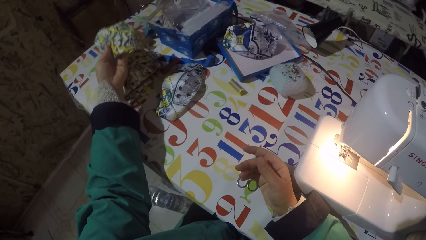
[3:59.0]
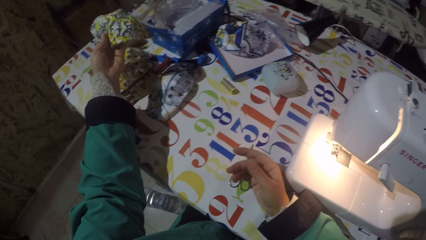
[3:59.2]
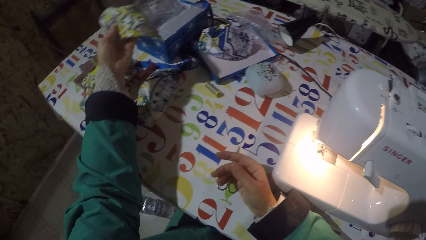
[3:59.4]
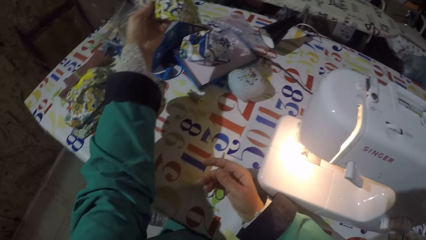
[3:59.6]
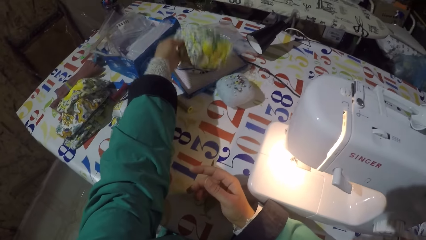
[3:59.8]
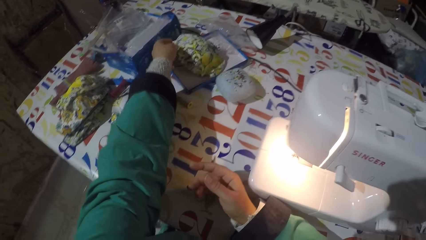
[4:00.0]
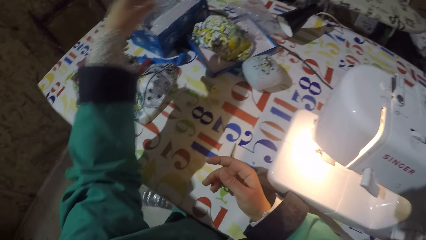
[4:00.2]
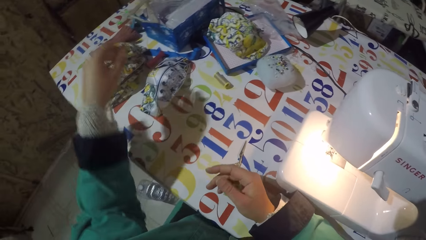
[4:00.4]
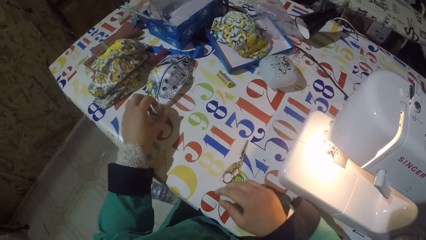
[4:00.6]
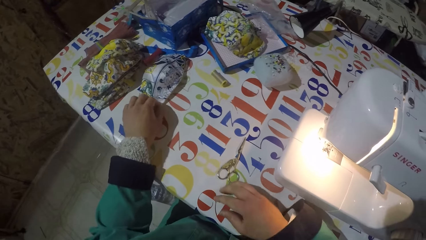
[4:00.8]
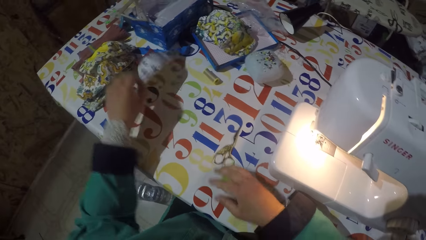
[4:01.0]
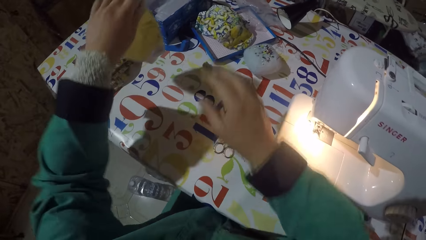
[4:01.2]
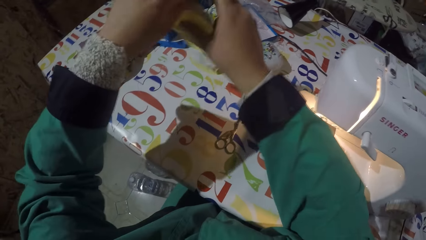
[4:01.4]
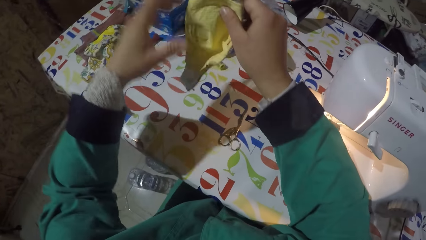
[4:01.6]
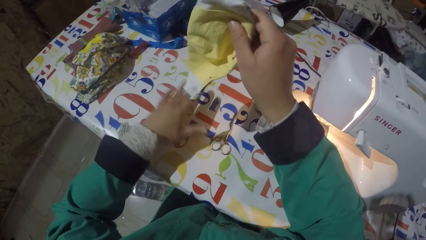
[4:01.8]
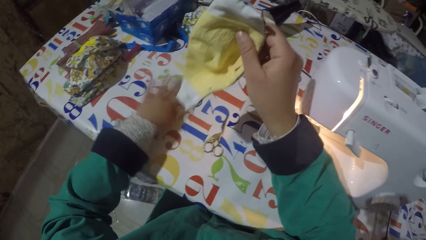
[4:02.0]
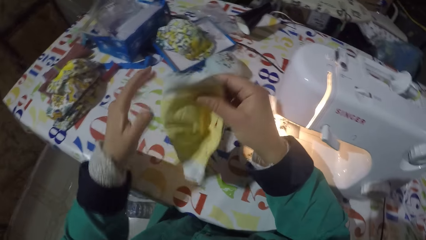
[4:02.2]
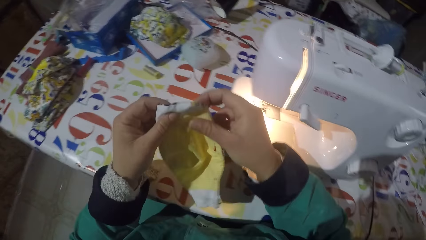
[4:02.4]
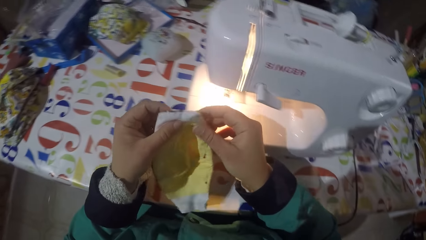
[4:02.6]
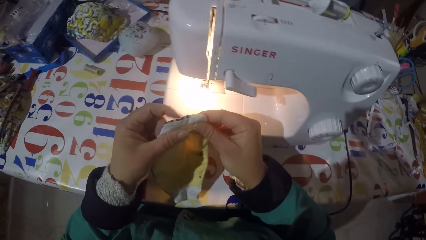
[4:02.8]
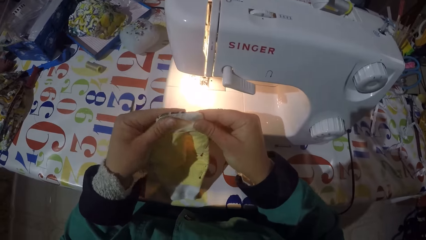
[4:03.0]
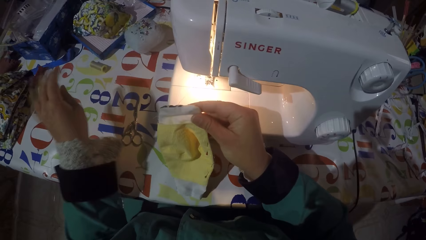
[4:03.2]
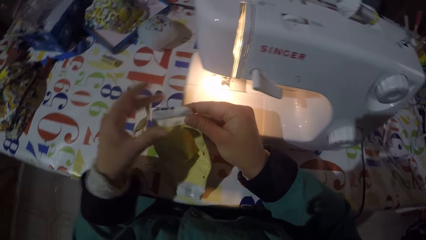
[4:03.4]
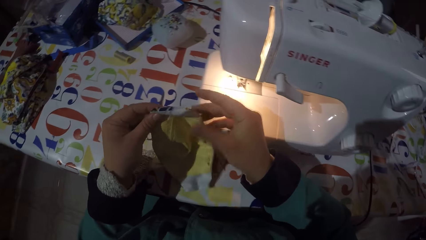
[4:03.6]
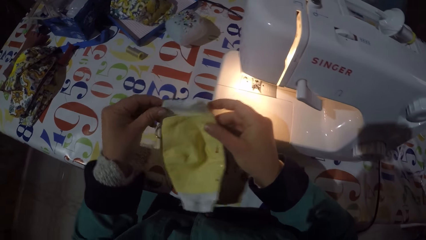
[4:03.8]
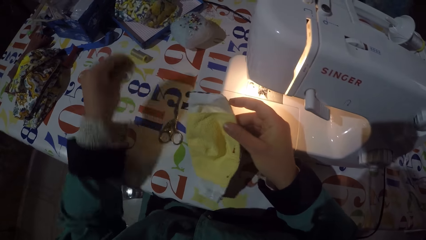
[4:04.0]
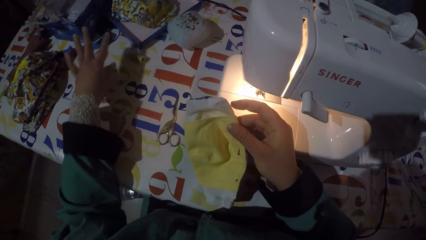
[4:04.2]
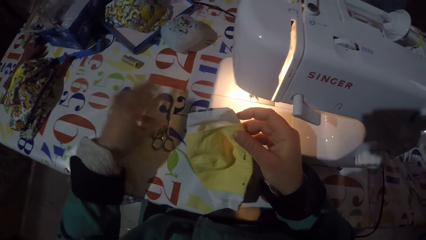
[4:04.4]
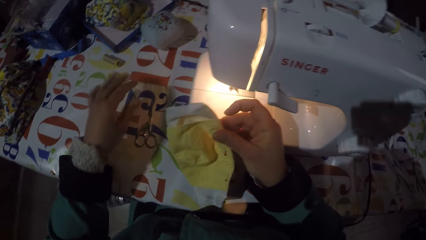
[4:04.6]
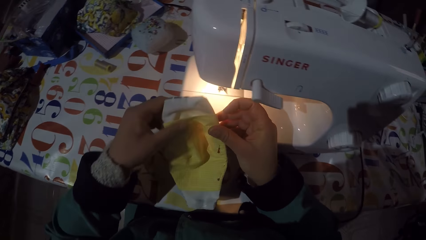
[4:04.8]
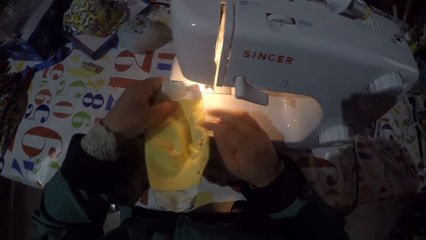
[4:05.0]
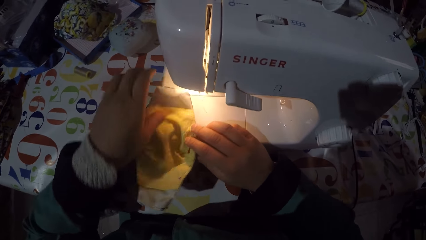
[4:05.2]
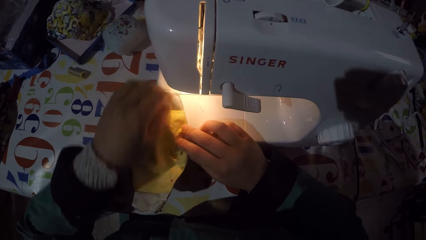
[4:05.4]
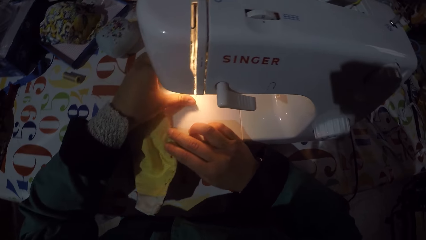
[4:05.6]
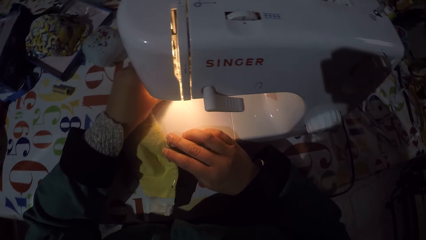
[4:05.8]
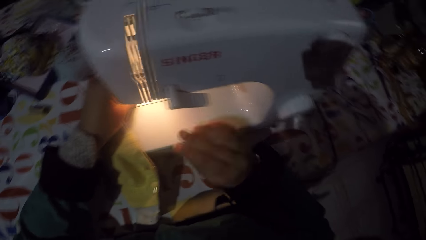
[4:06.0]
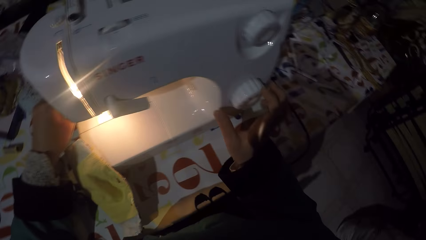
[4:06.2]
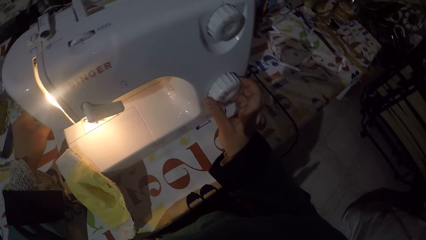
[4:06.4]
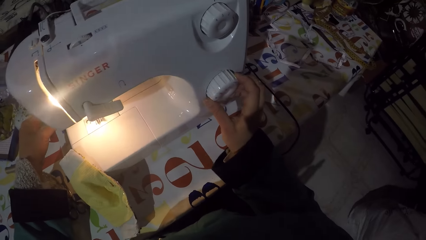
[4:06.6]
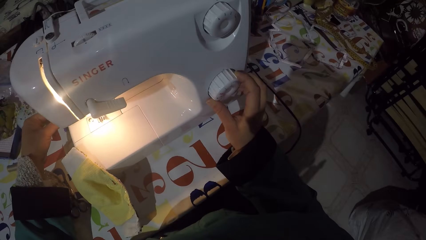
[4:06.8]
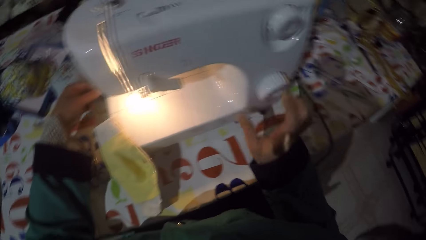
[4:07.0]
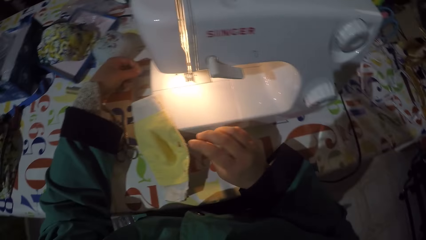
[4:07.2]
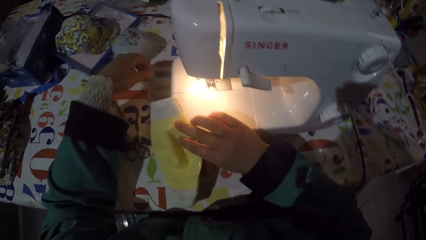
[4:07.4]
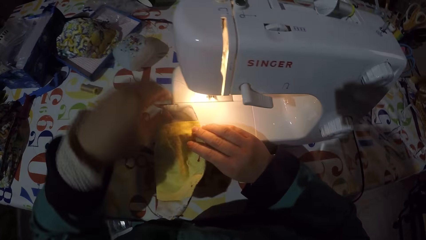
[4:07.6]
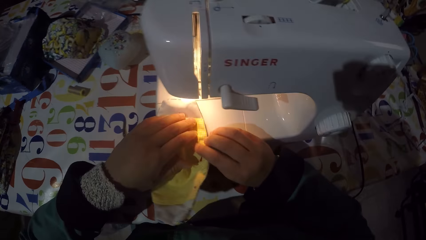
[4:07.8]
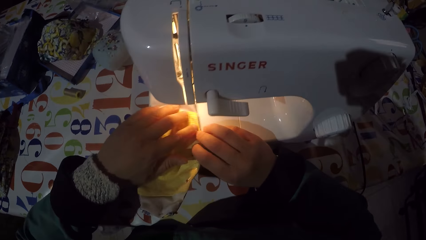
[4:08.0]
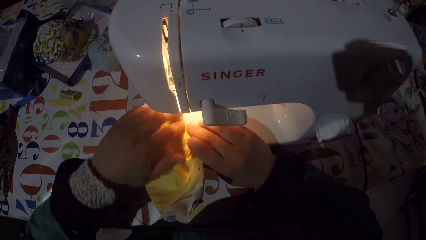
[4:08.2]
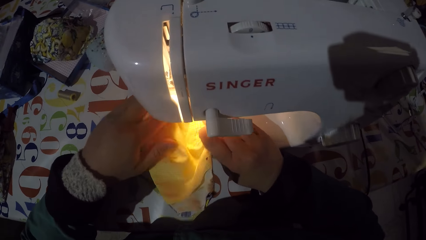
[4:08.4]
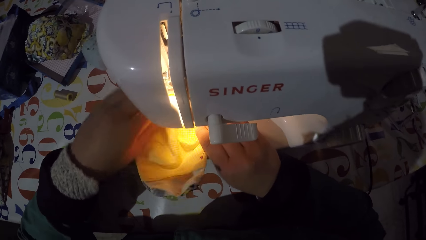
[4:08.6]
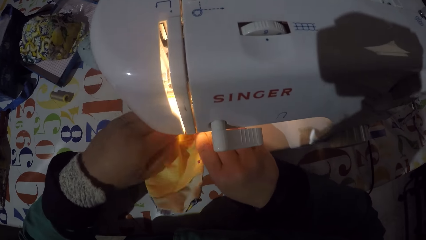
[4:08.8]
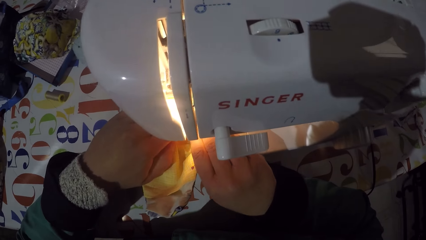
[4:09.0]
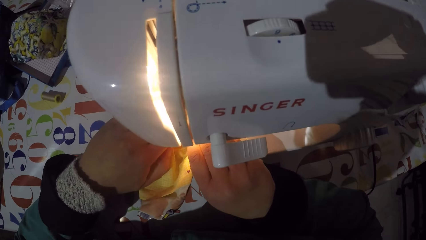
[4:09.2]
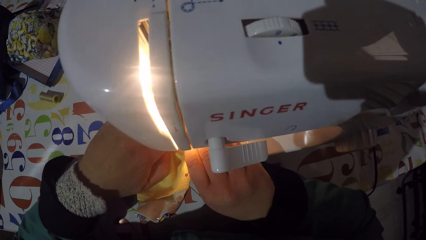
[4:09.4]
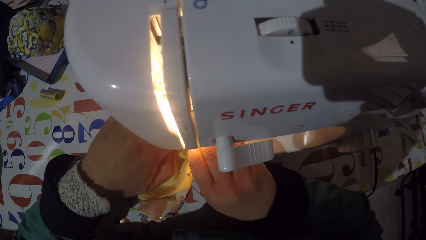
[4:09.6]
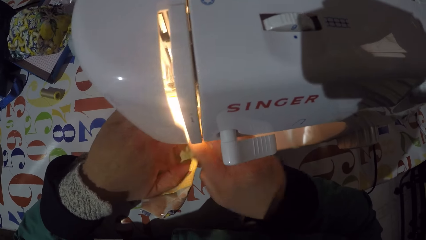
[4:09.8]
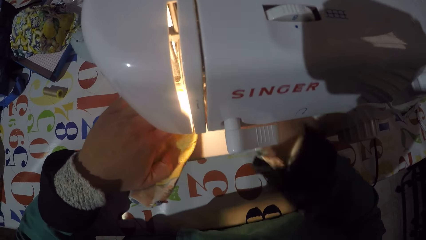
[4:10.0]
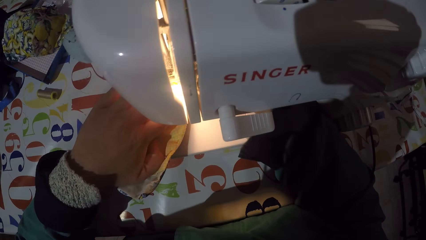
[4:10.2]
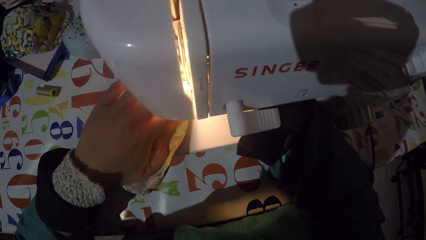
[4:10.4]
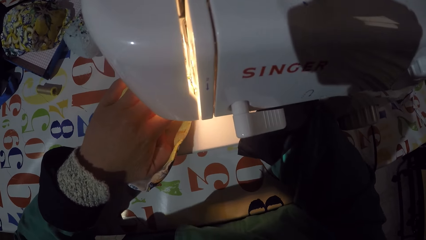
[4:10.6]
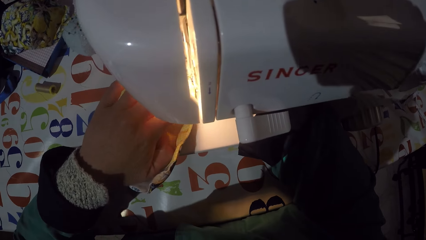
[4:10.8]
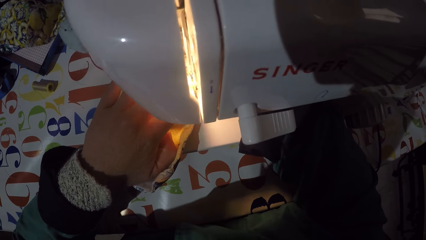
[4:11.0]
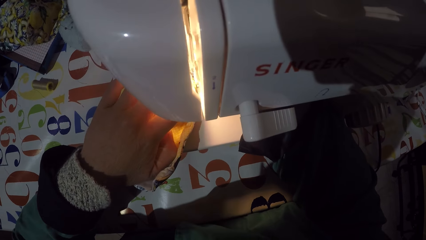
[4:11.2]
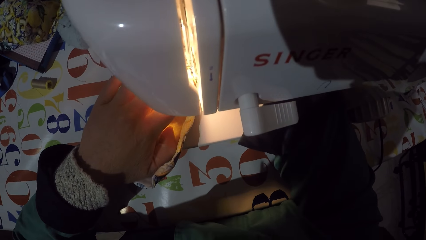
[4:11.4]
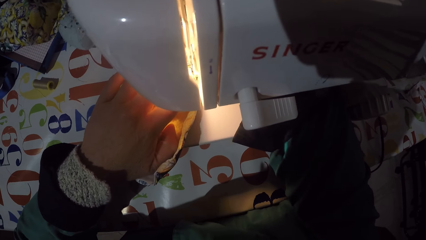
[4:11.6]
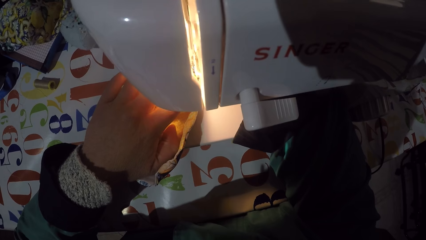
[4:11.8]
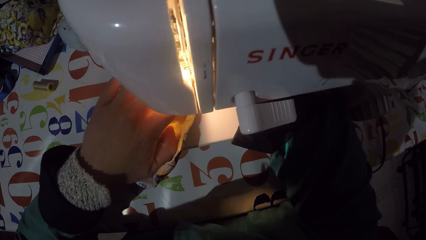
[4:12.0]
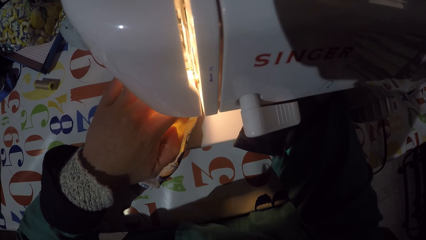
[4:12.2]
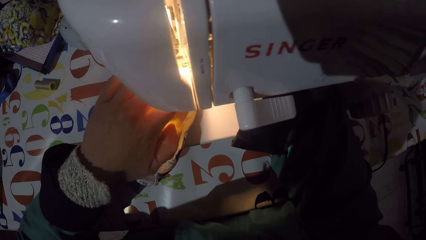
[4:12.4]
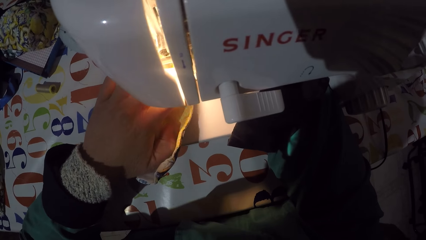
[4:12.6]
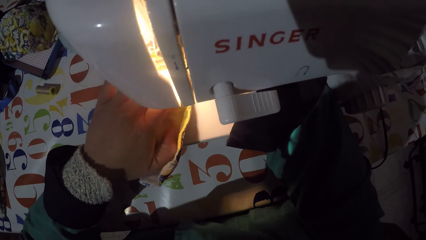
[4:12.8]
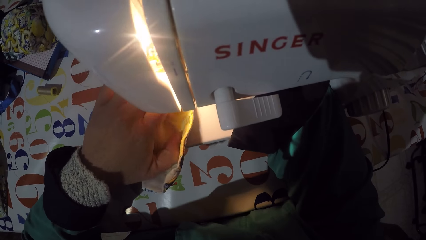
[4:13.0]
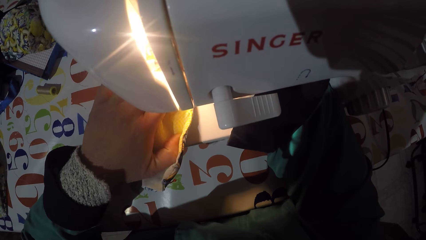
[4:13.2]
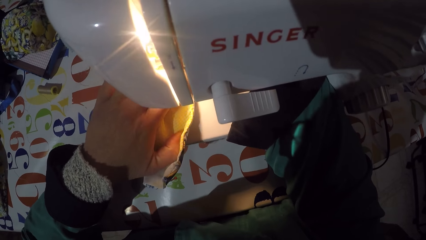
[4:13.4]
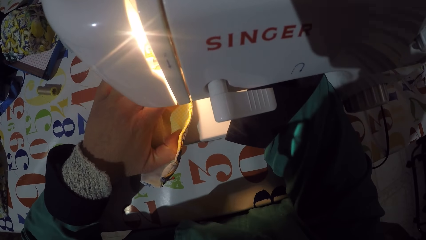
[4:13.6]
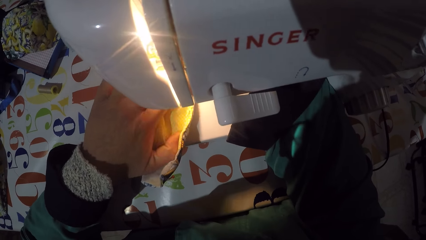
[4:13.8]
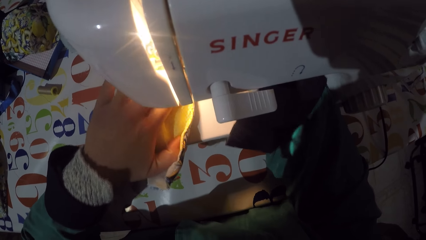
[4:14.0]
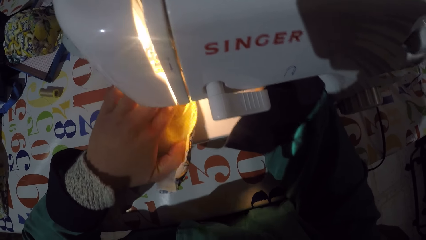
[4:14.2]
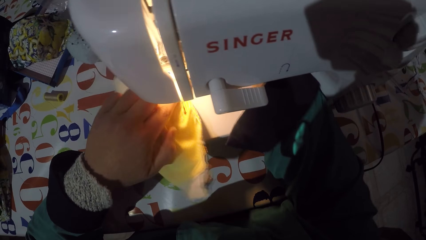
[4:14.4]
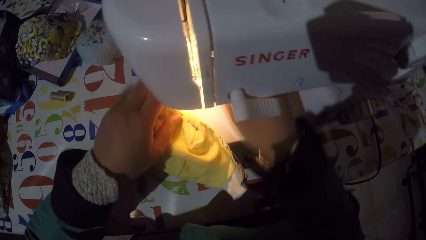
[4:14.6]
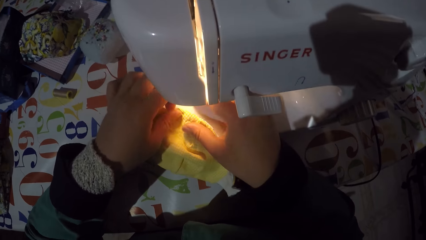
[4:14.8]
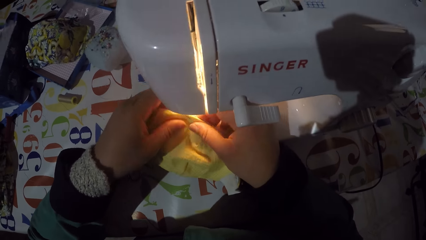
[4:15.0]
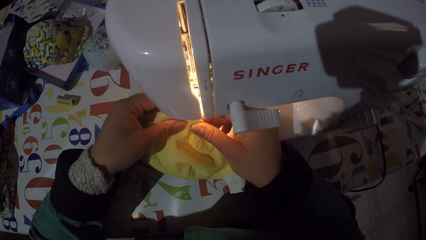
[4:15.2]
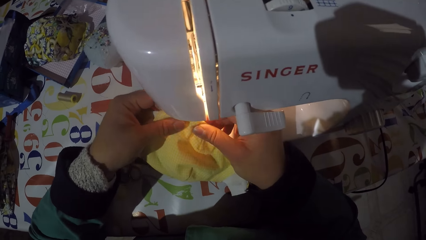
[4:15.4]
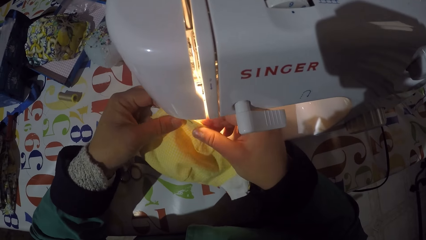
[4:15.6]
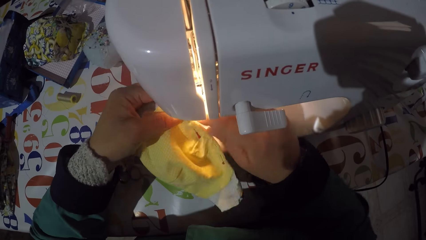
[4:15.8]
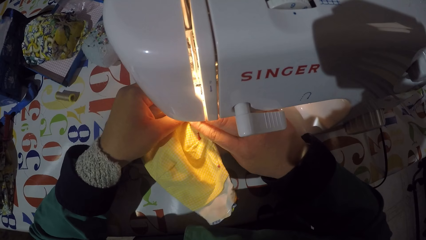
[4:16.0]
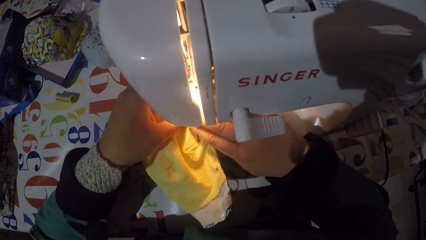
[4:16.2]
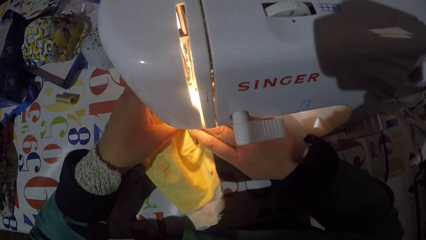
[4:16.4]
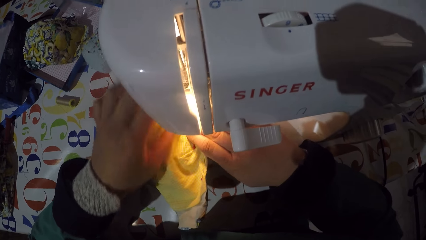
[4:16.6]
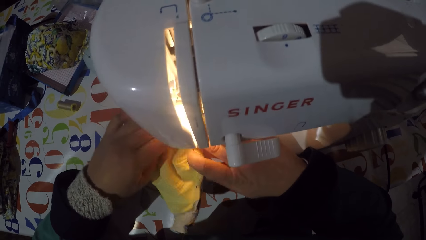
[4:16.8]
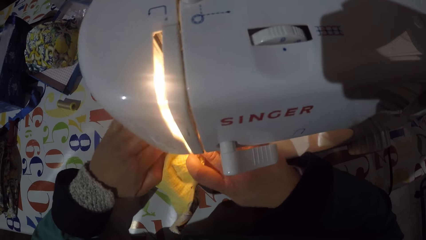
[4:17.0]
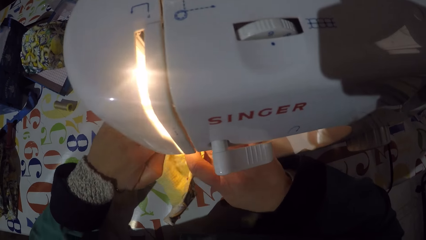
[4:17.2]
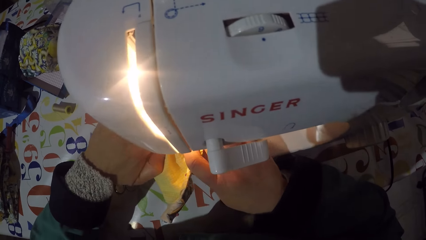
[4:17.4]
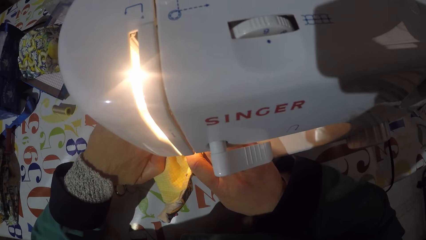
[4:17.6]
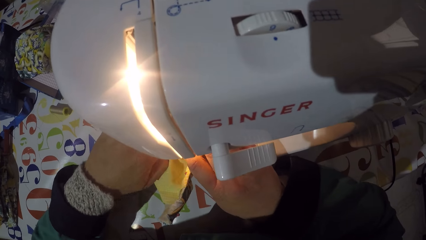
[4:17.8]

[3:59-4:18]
The camera wearer puts a mask on the box. They pick another mask or piece of cloth from the table. They push a string on the table. They remove a string from the mask, throw a string, remove a string from the mask, and throw a string. They put the mask in a sewing machine. They adjust the stitch selector of the sewing machine. They push the mask underneath the needle. They align the piece of cloth on the sewing machine.
